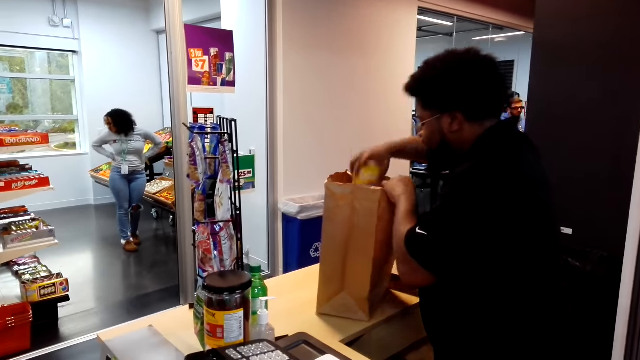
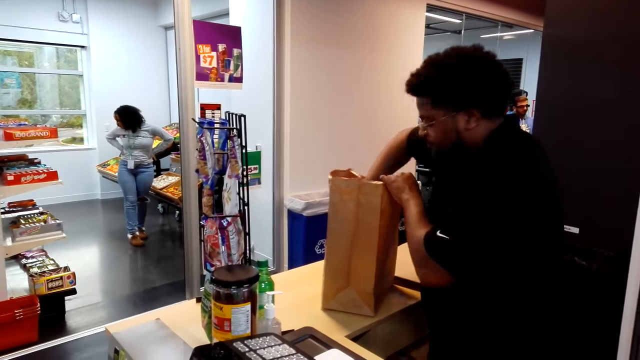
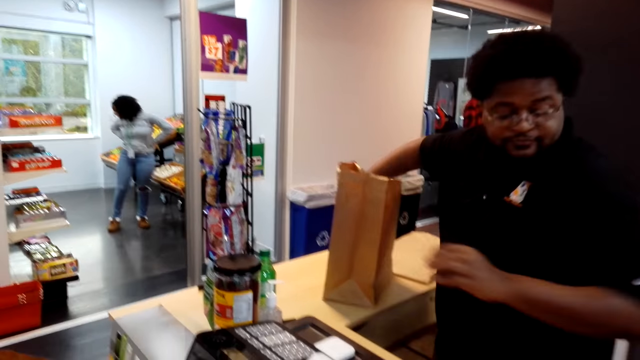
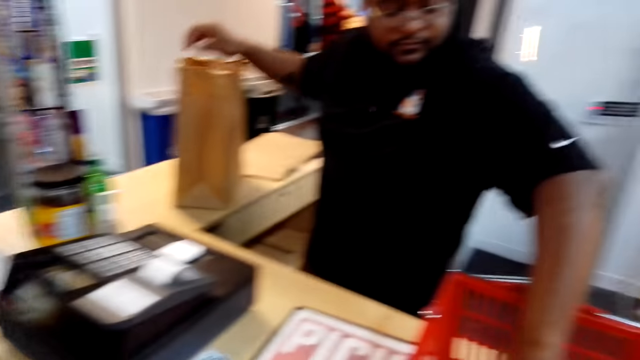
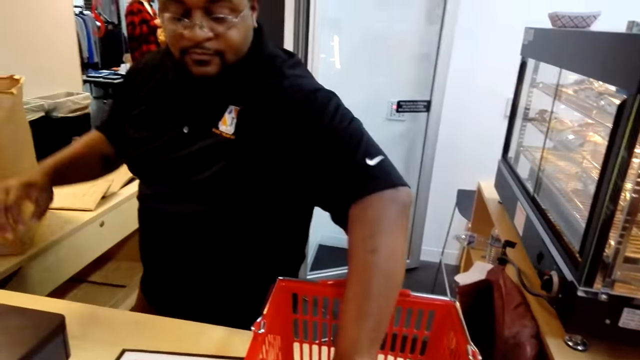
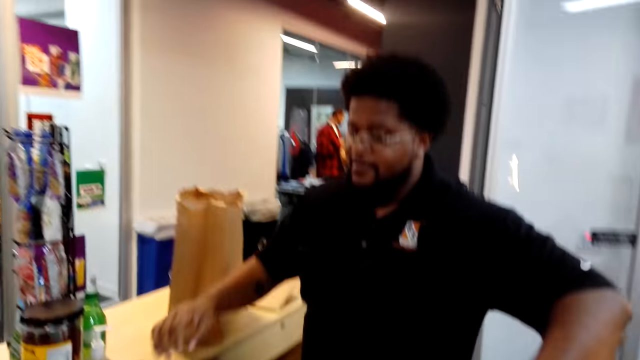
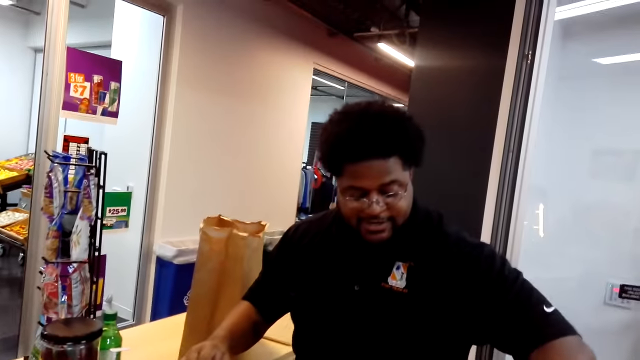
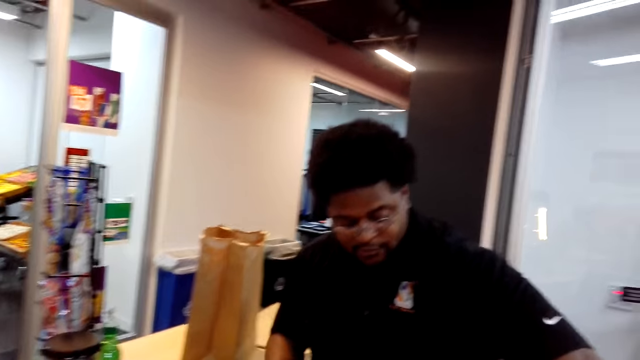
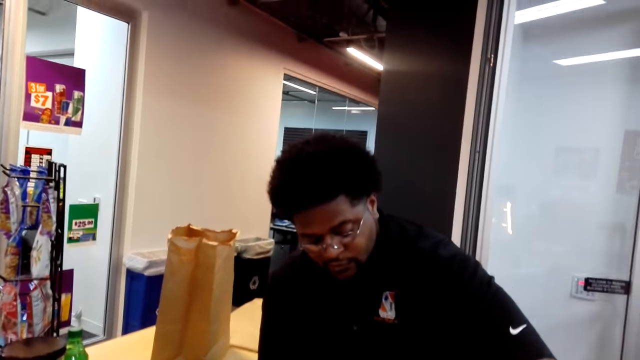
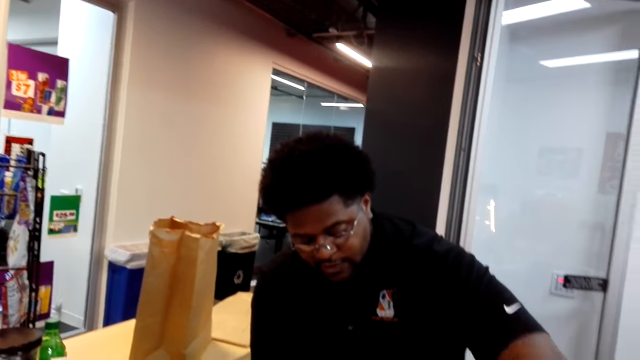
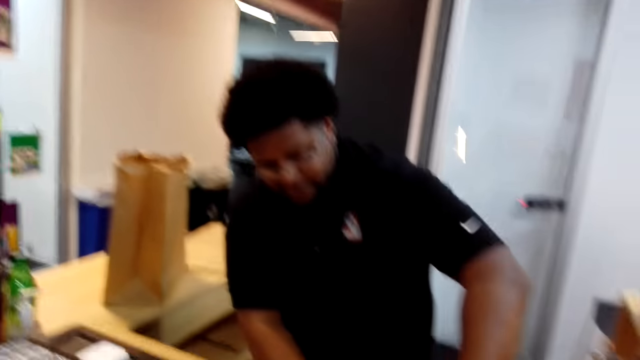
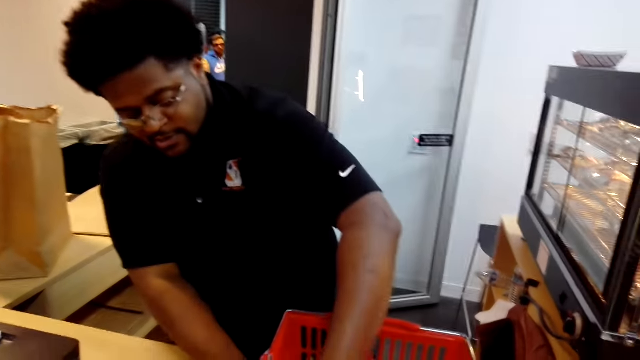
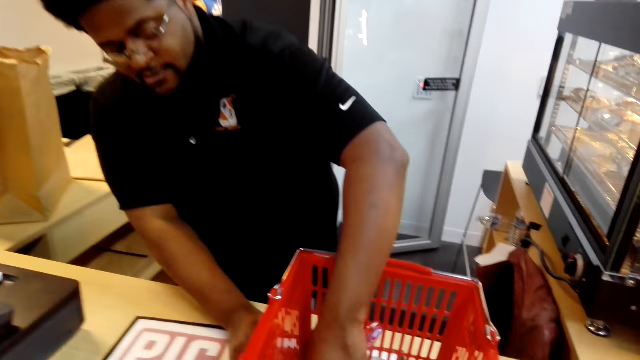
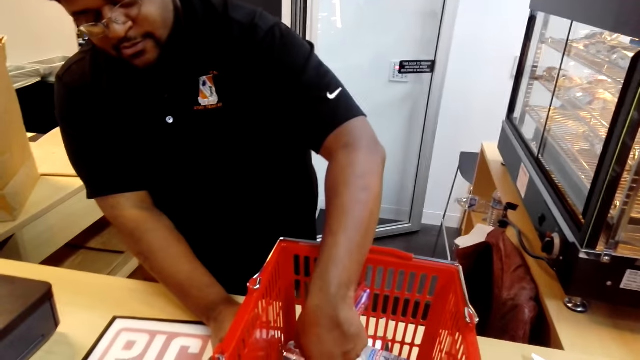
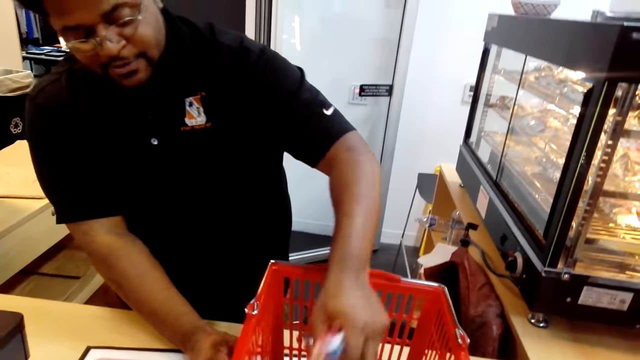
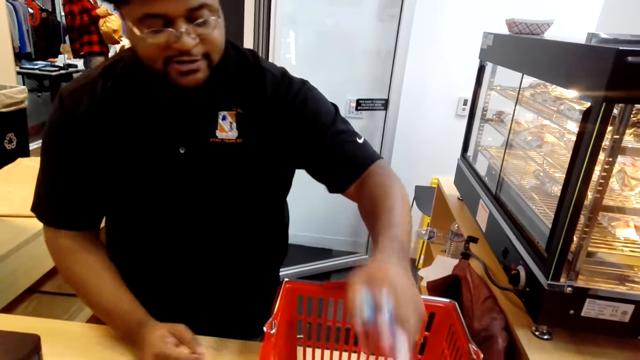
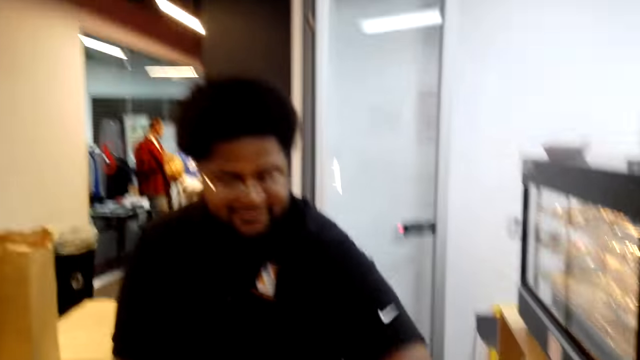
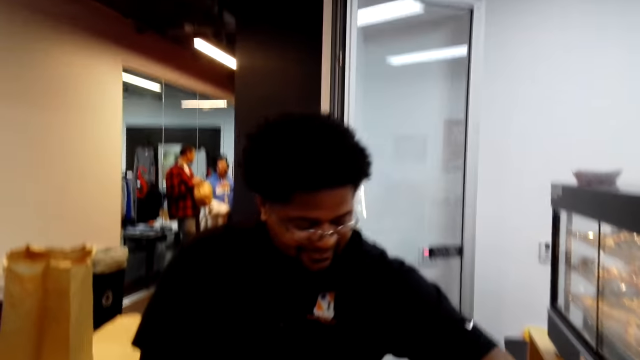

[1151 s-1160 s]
A person packs the container. Another person turns. The first person picks up brushes.

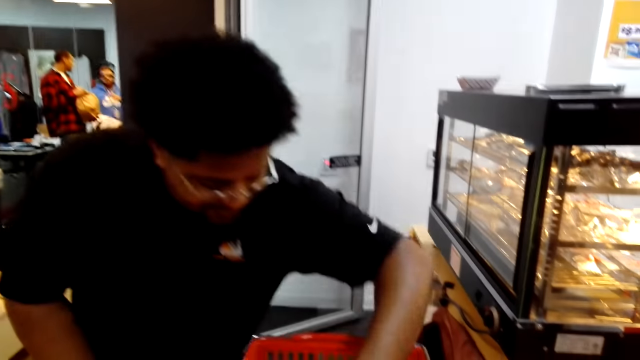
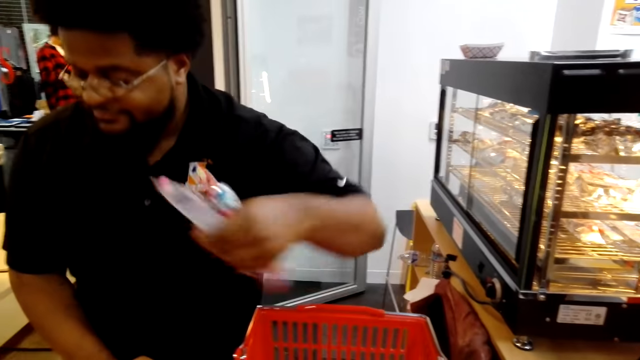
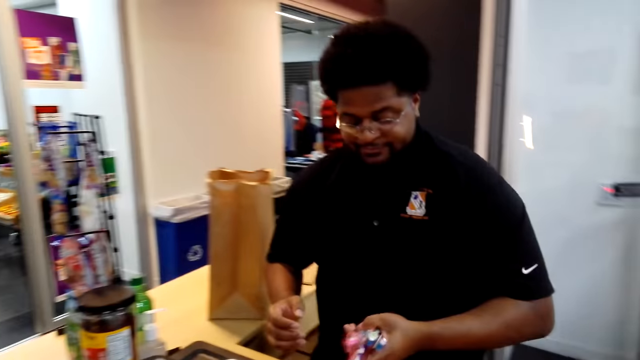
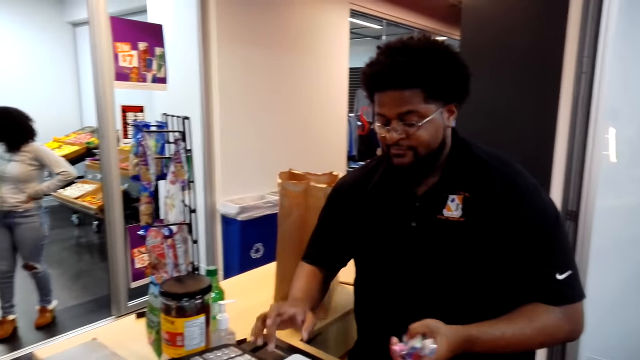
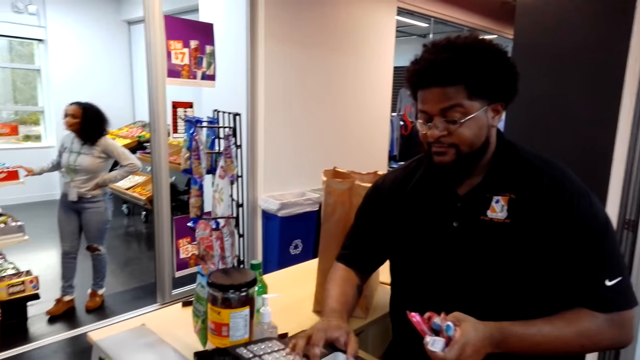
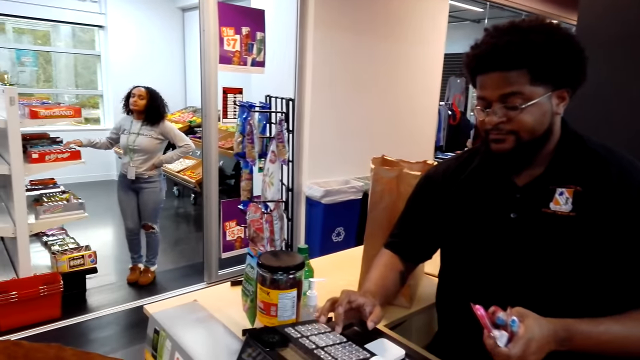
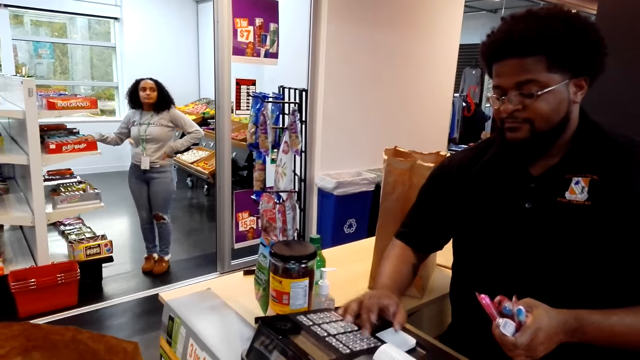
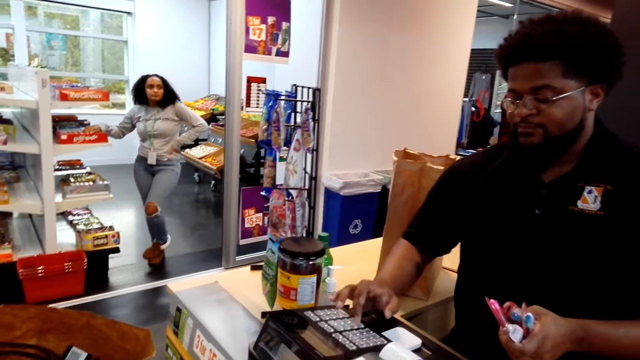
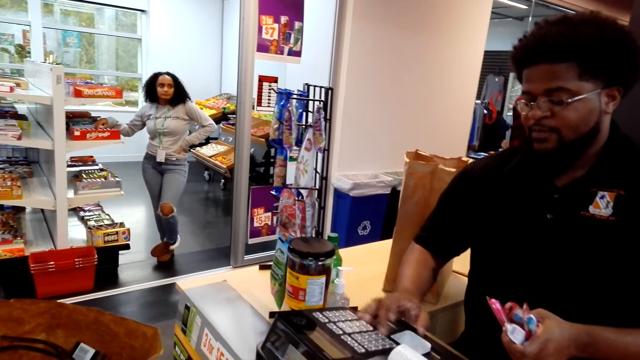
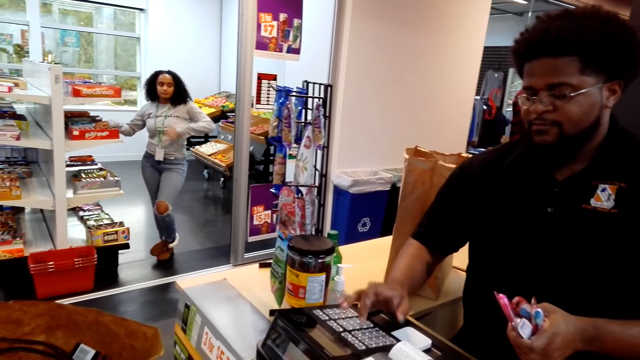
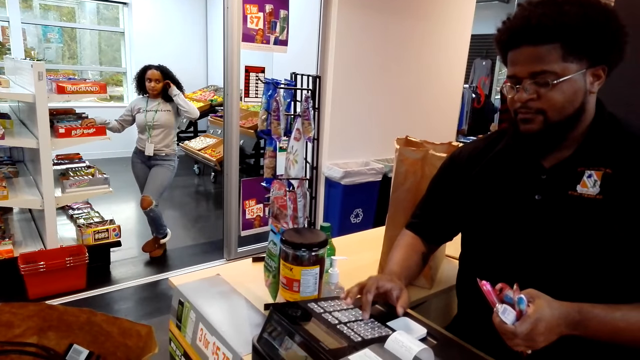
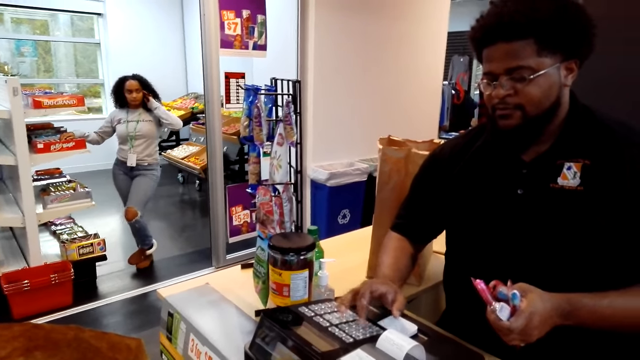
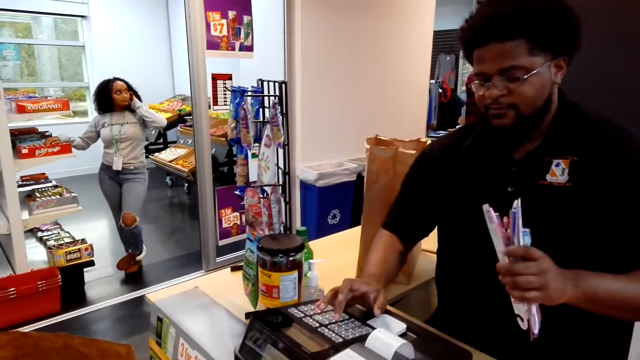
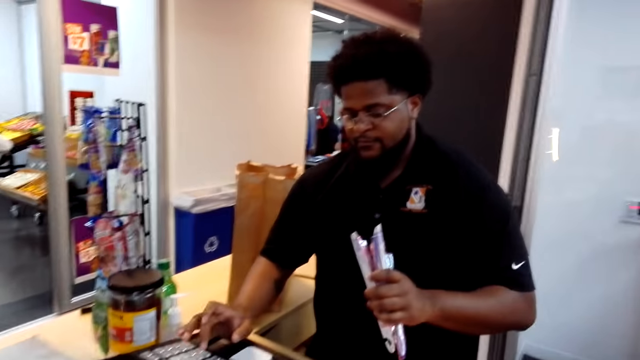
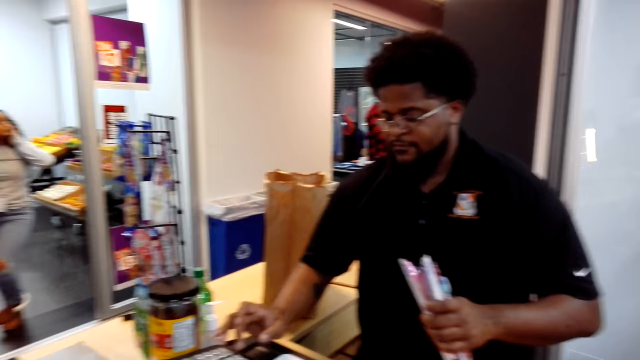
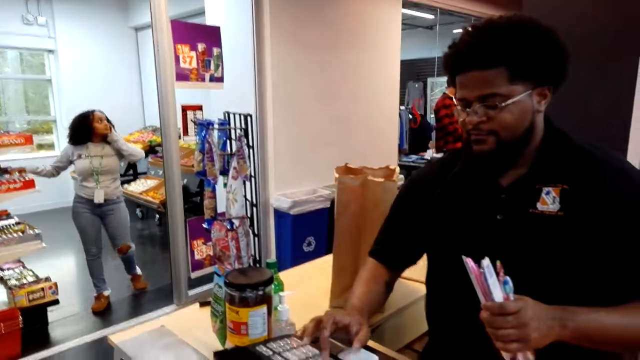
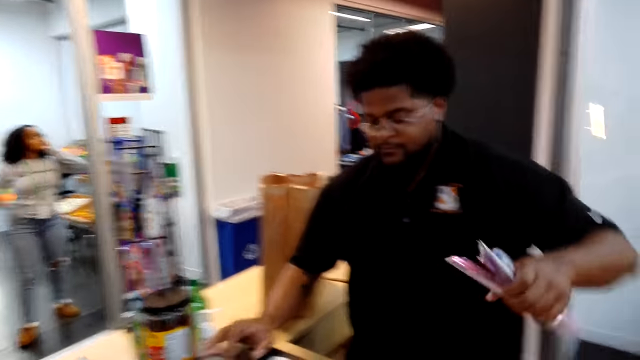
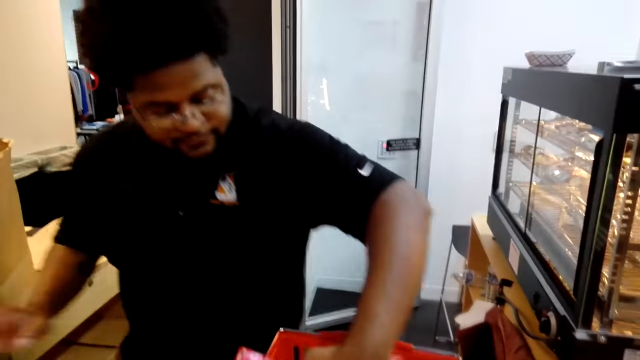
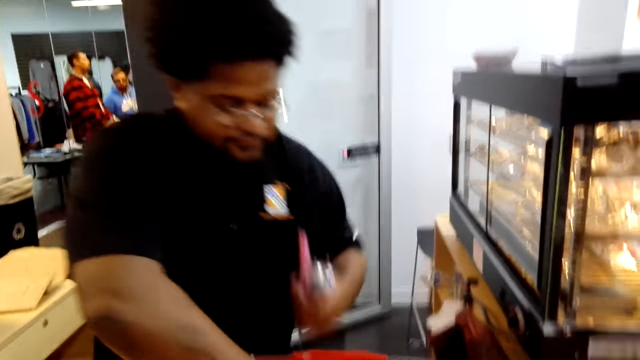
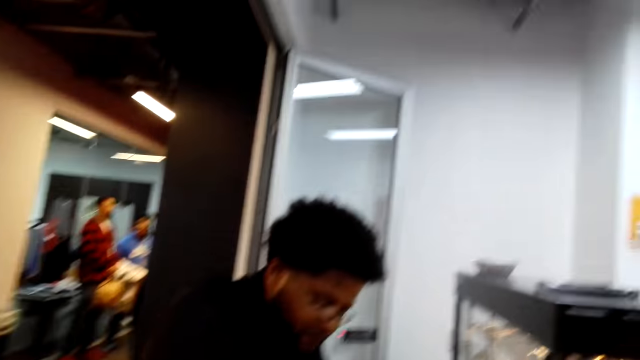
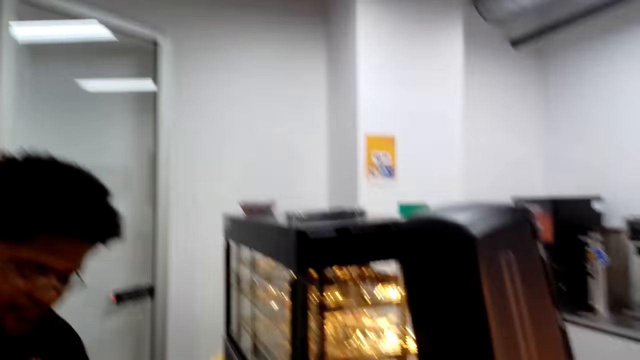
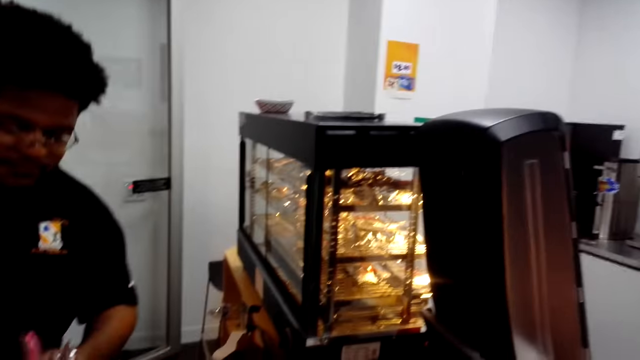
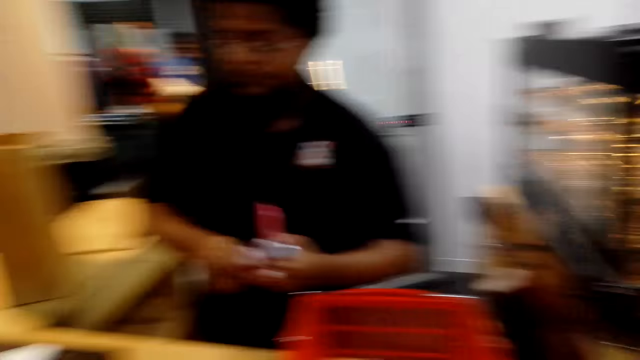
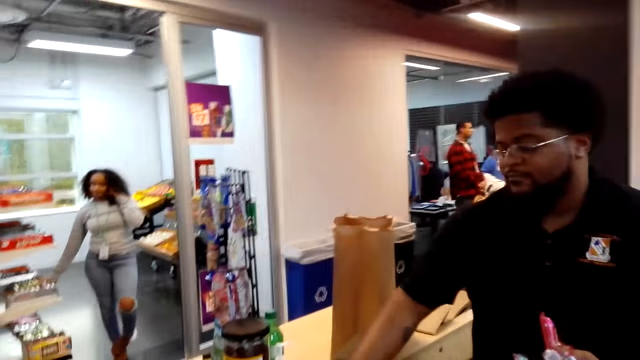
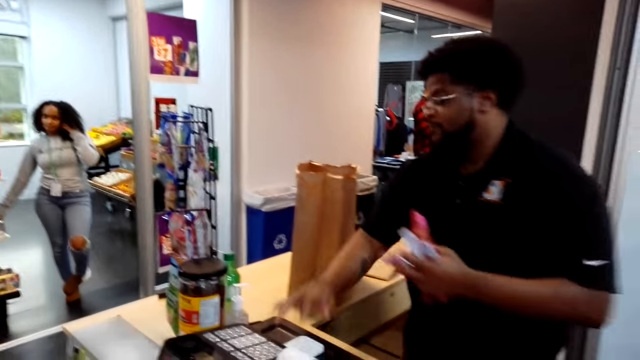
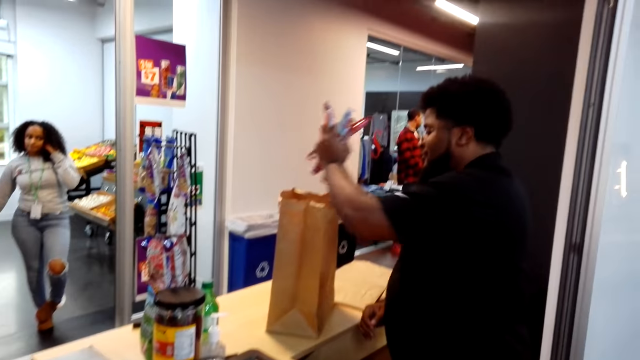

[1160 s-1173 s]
A person scans items. Another person holds an item on the shelf. The first person picks up an item.
